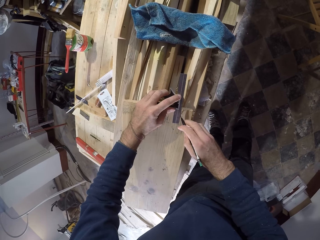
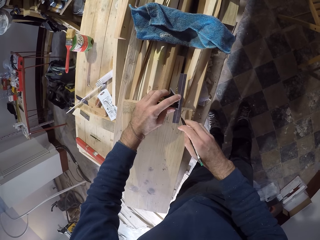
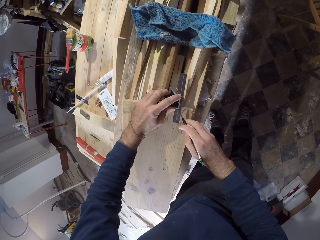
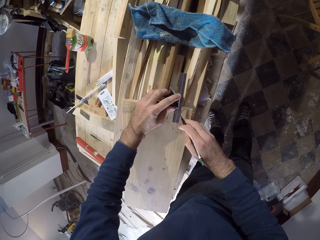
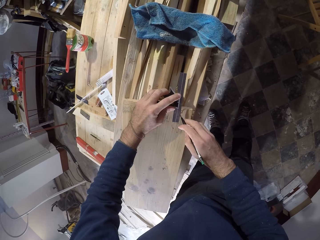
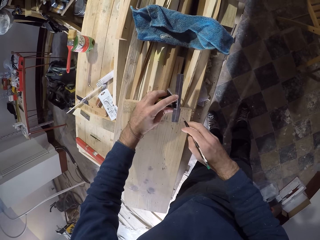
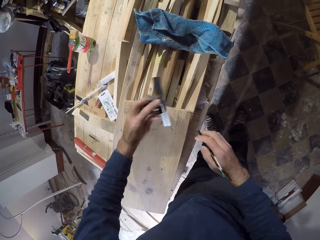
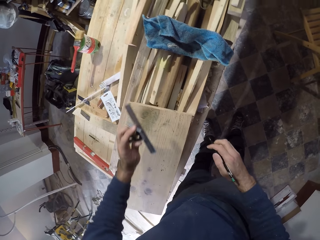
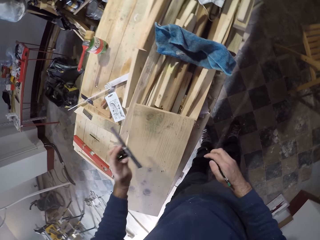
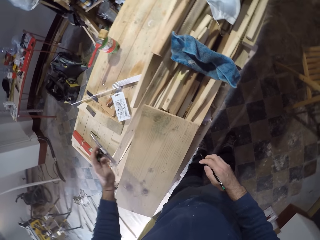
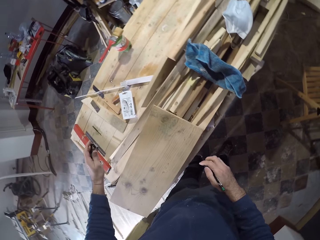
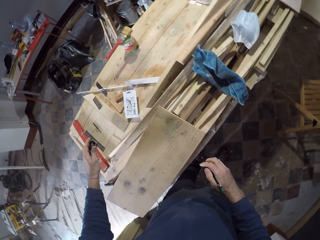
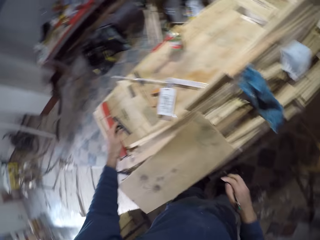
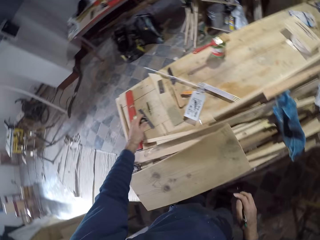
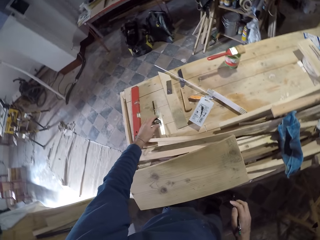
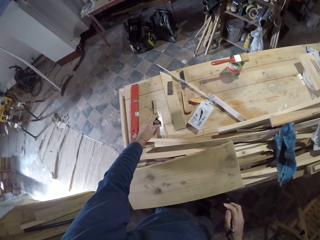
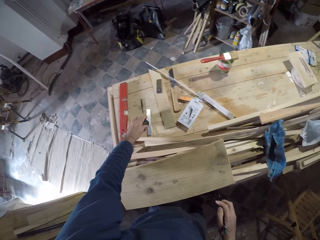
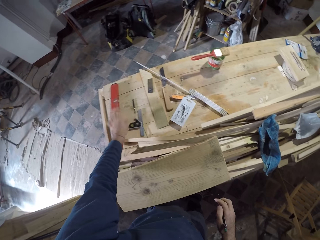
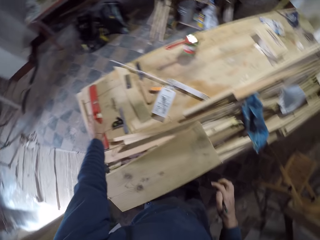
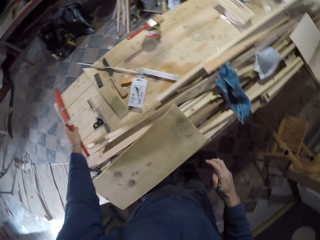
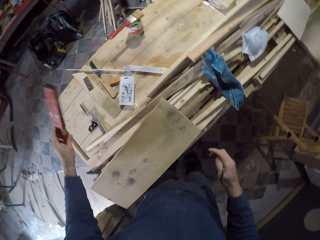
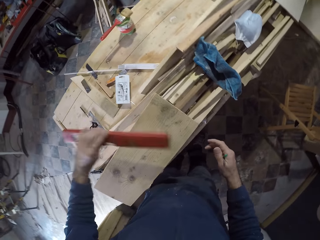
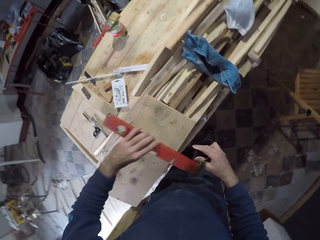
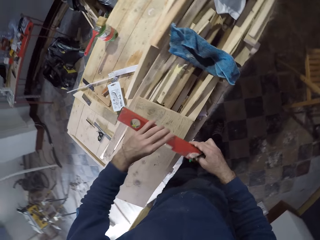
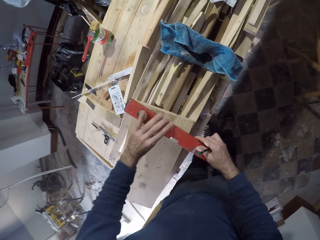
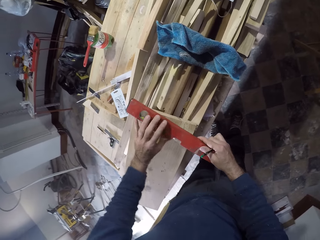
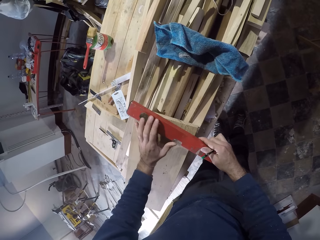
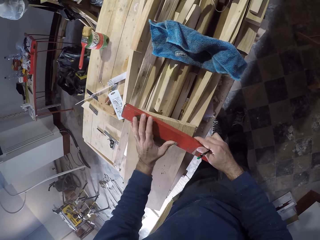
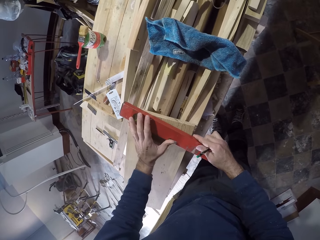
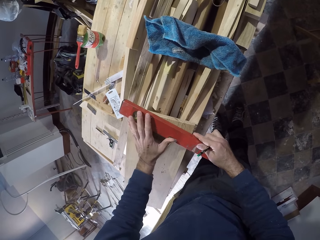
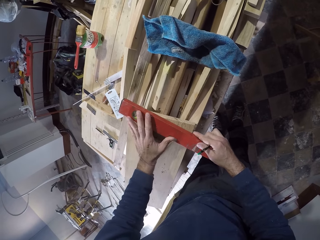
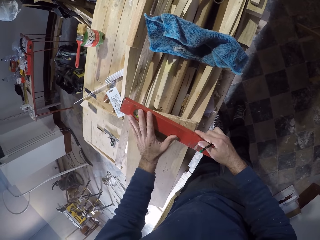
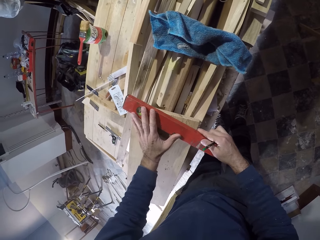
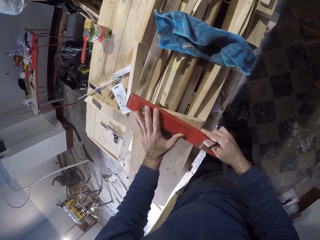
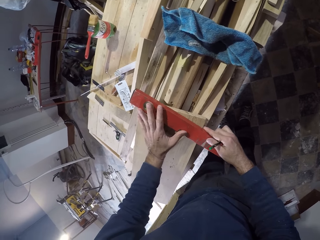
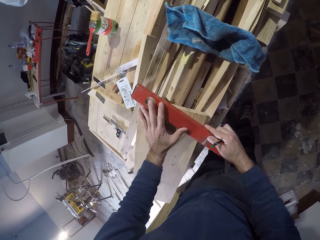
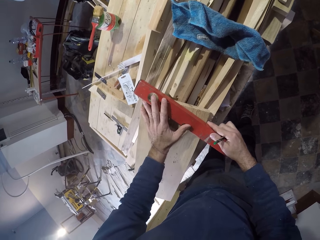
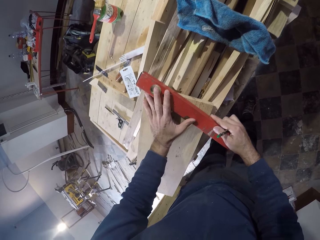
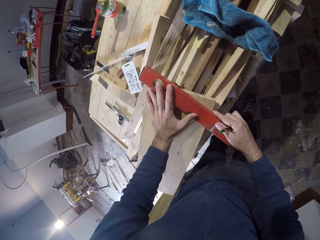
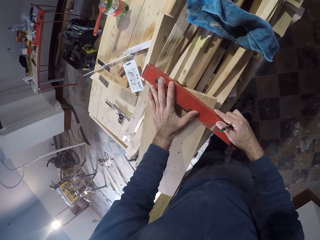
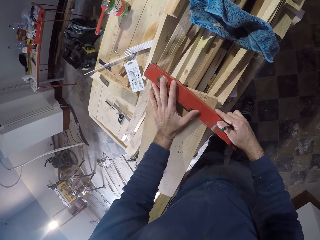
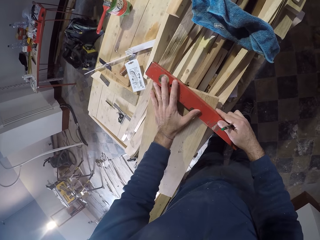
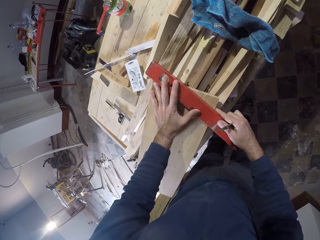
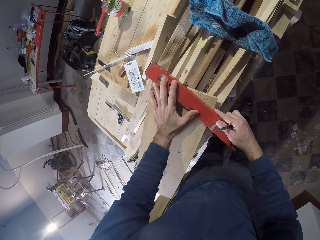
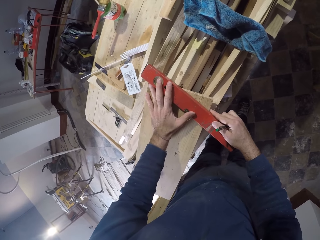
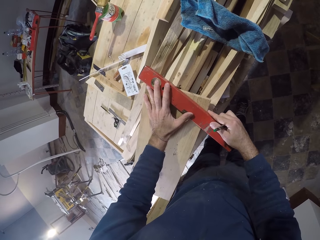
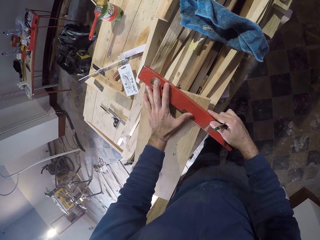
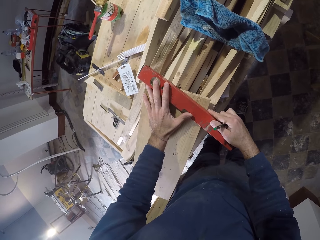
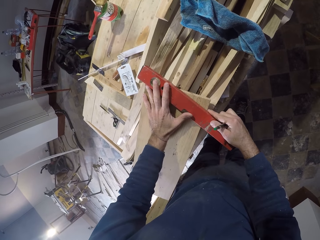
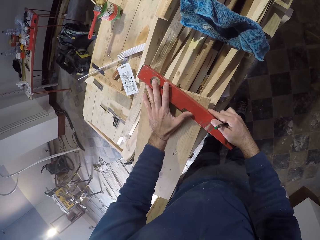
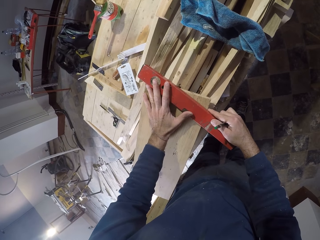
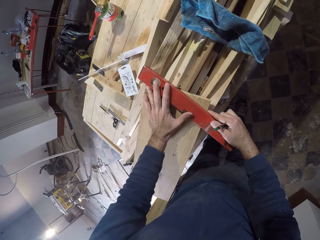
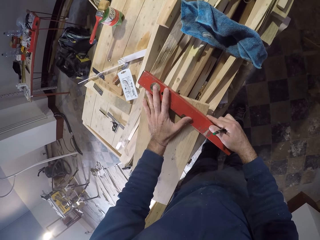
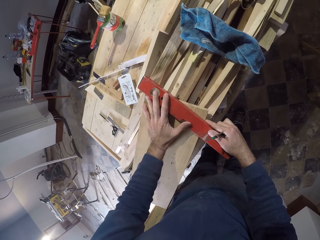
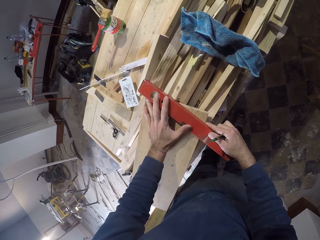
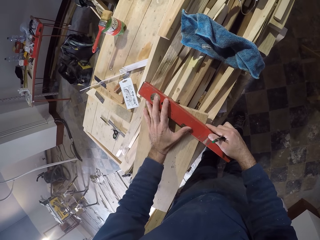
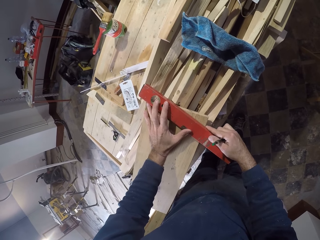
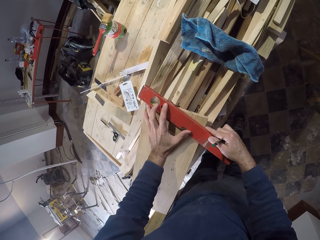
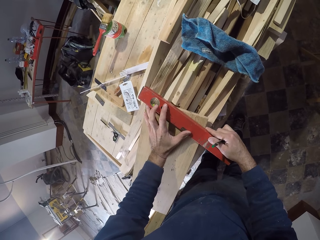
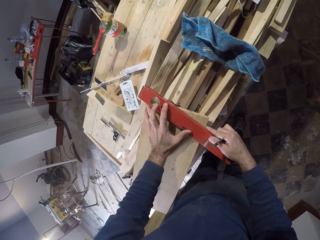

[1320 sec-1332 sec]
The camera wearer places the try square on the workshop table with his left hand. He picks up the red wood from the workshop table with his left hand. He places the red wood on the wood with his hands.

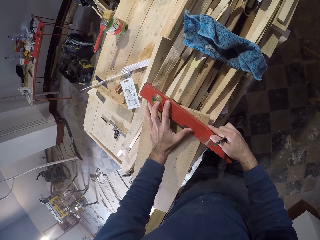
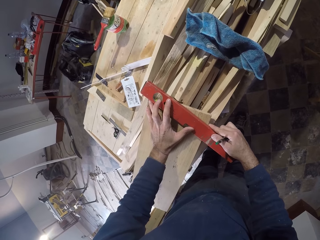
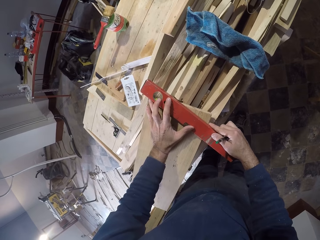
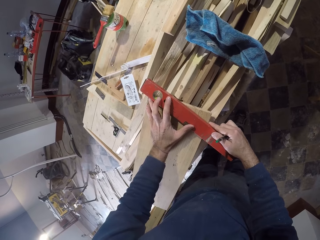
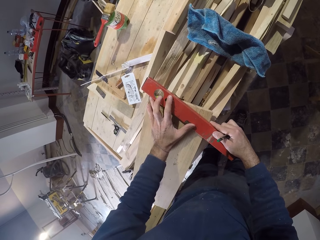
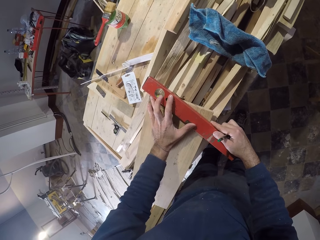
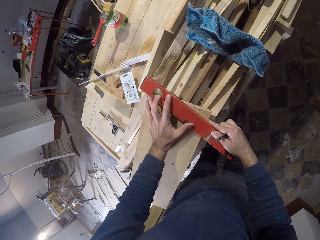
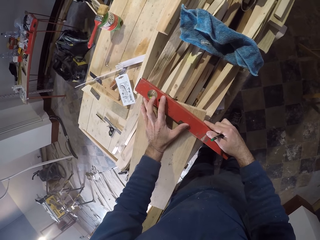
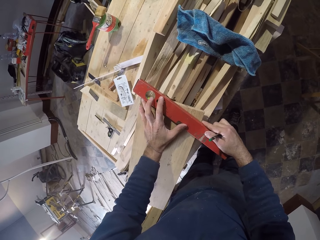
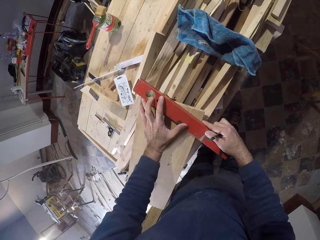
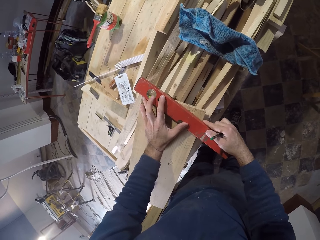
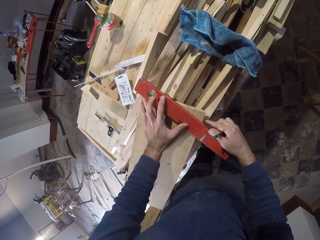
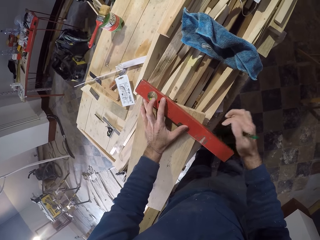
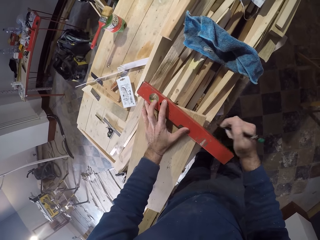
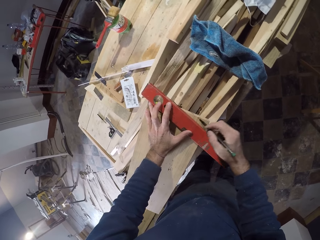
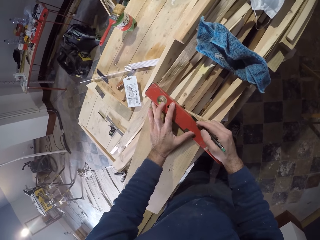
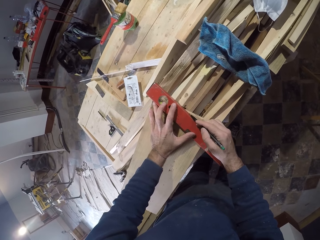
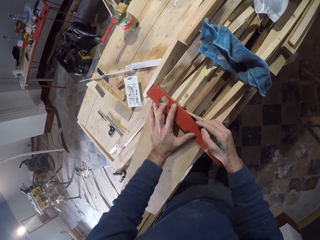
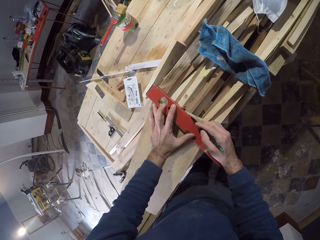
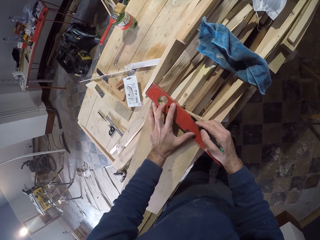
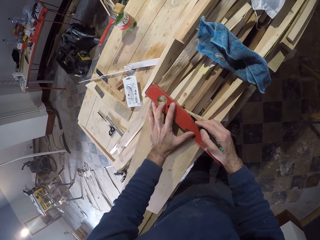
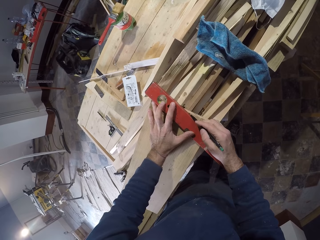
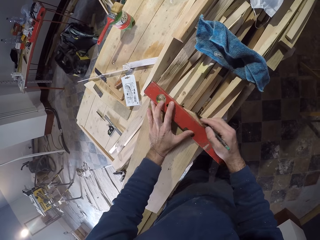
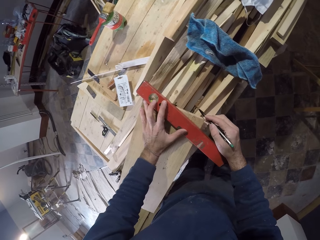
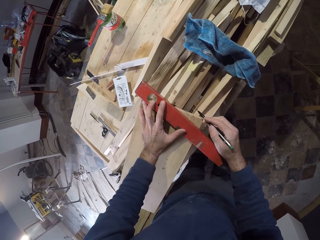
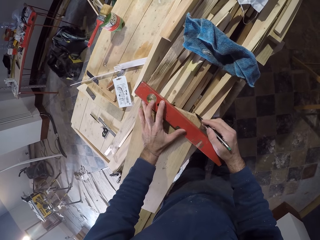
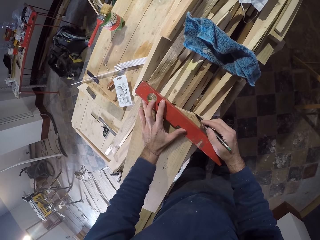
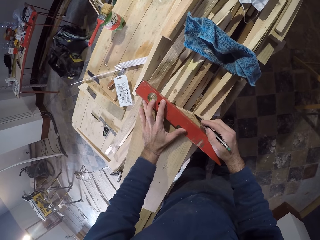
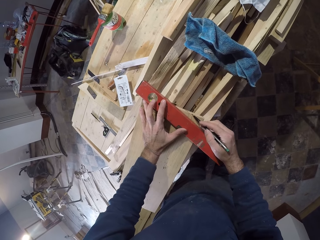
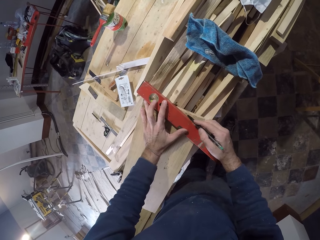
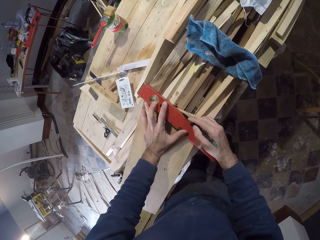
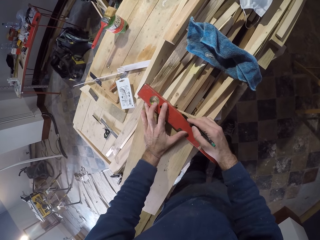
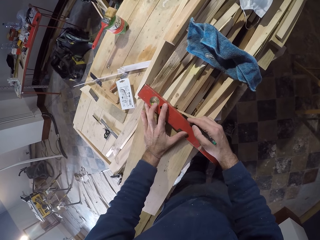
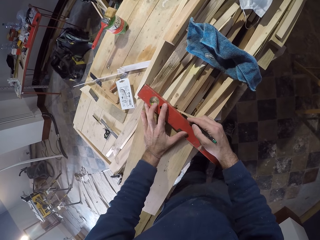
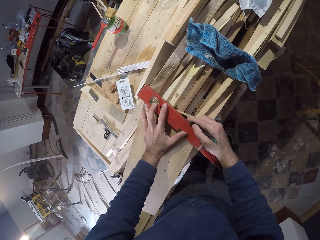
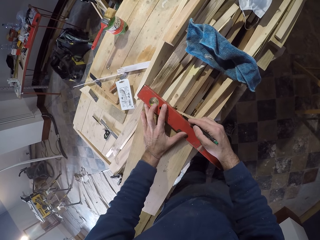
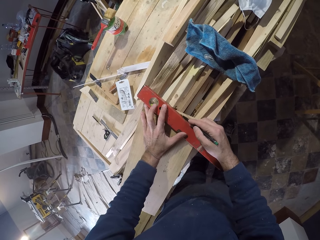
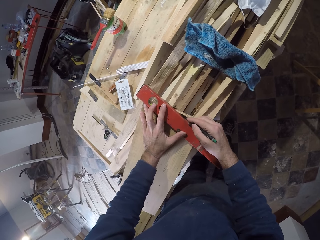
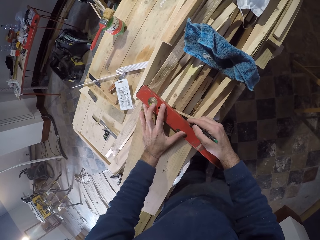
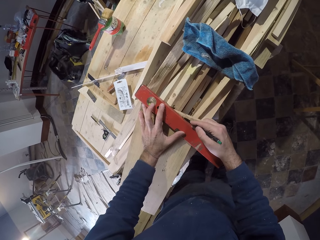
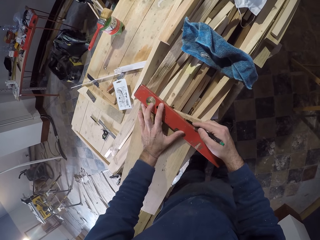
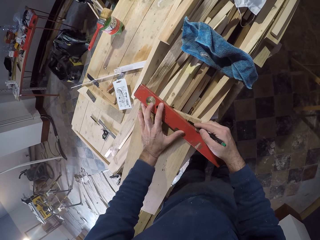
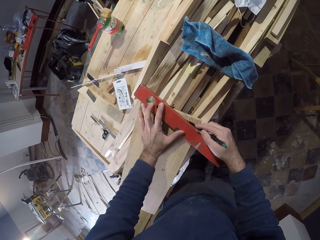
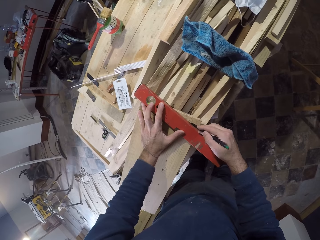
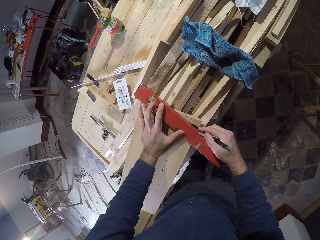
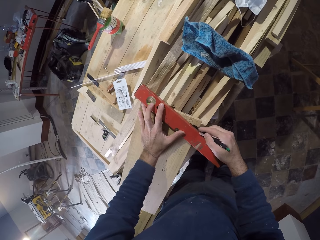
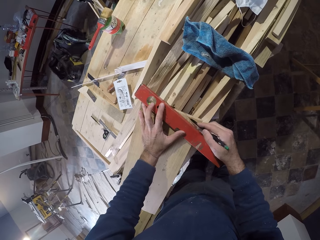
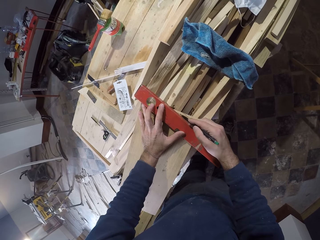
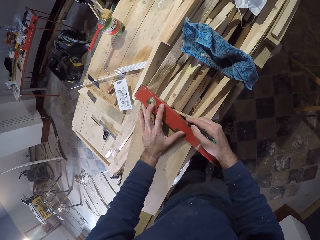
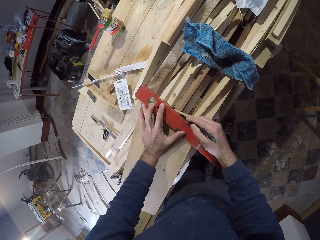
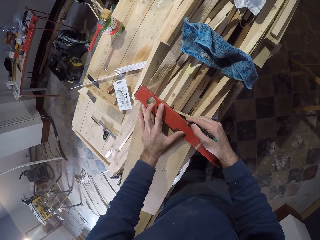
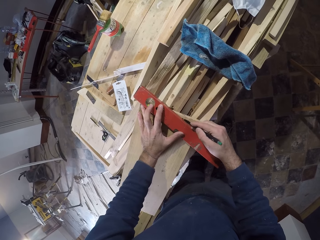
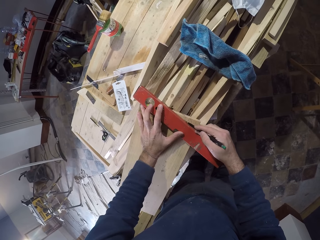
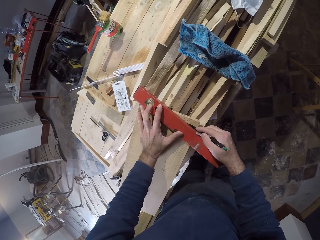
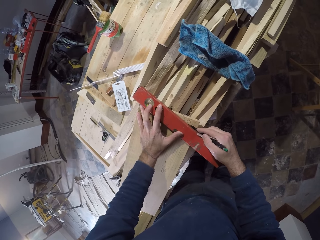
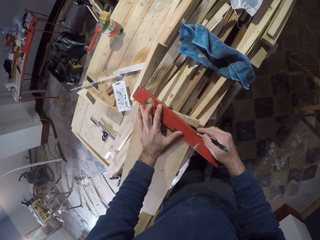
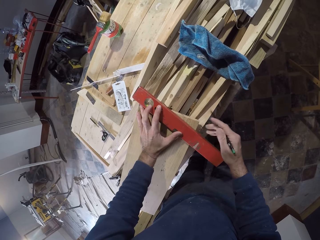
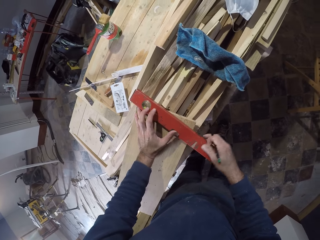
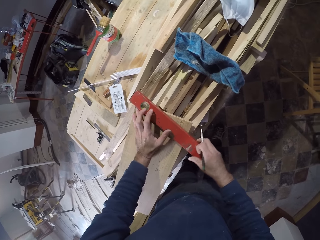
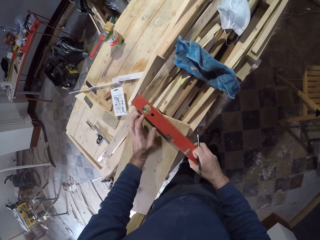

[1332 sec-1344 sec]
The camera wearer marks the wood. He measures the wood with the red wood and the pen in his hands.
